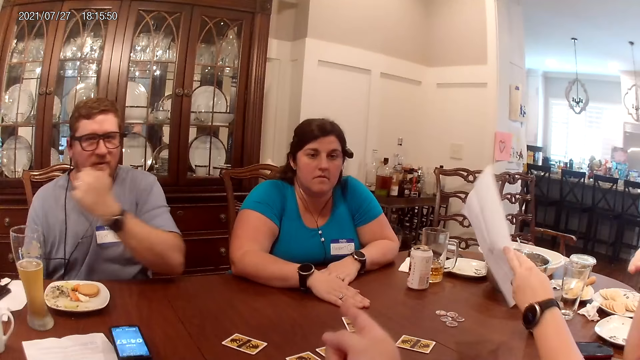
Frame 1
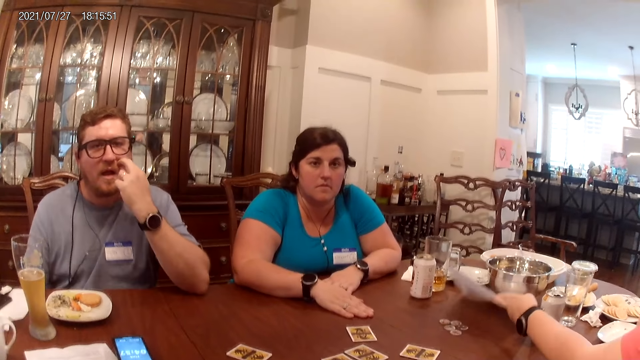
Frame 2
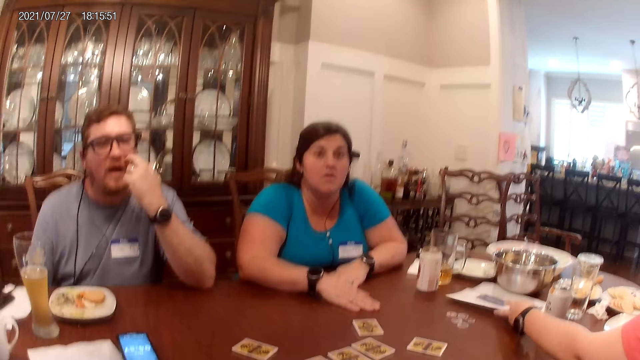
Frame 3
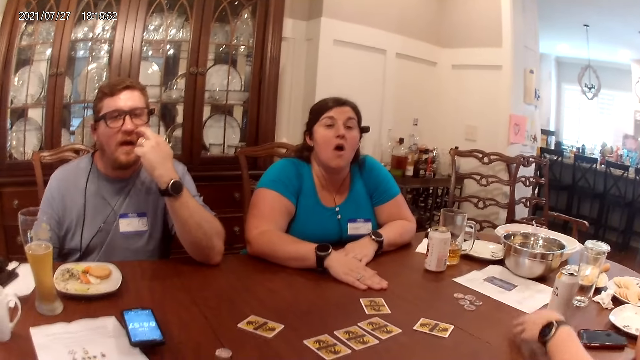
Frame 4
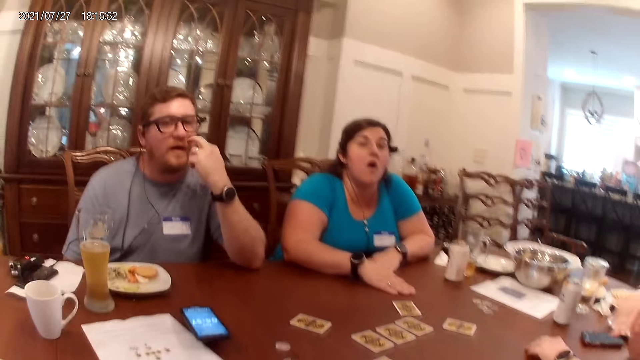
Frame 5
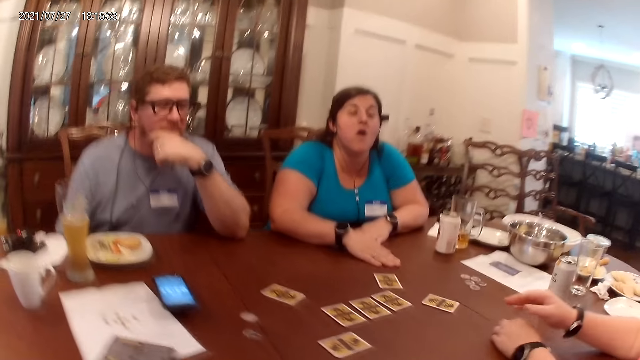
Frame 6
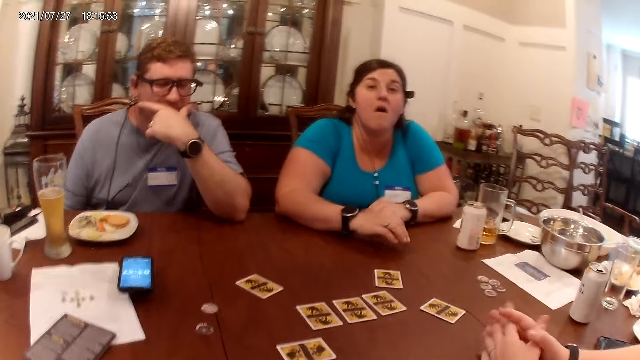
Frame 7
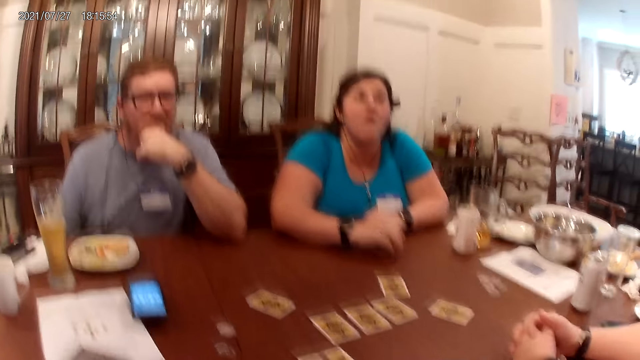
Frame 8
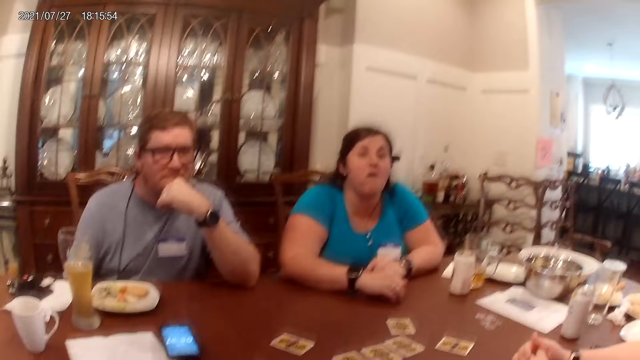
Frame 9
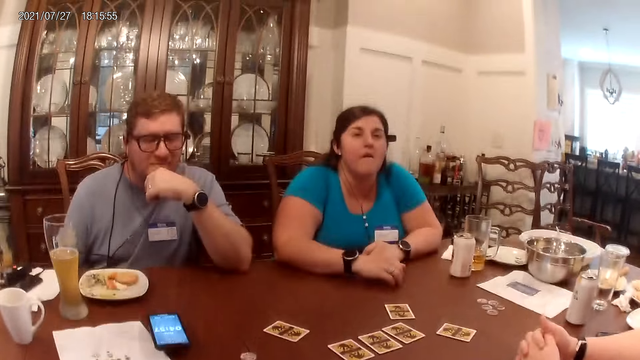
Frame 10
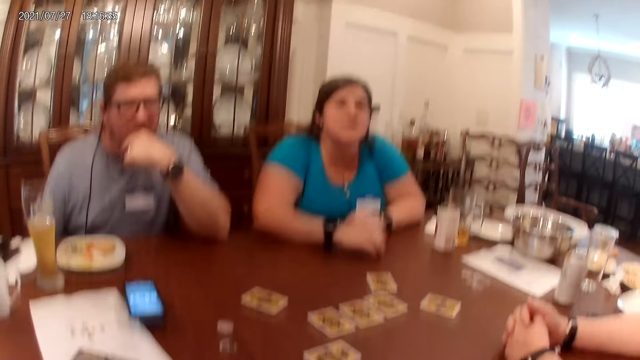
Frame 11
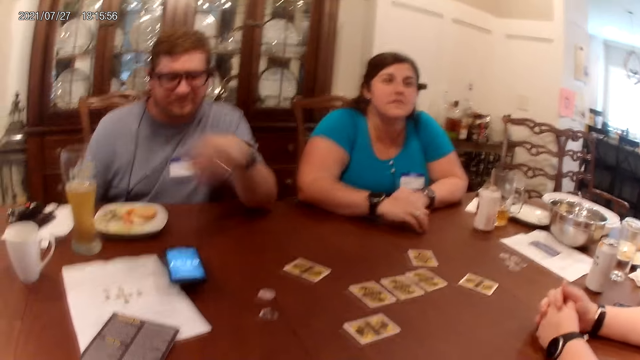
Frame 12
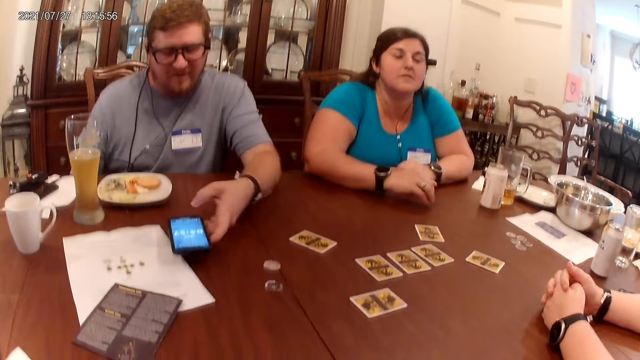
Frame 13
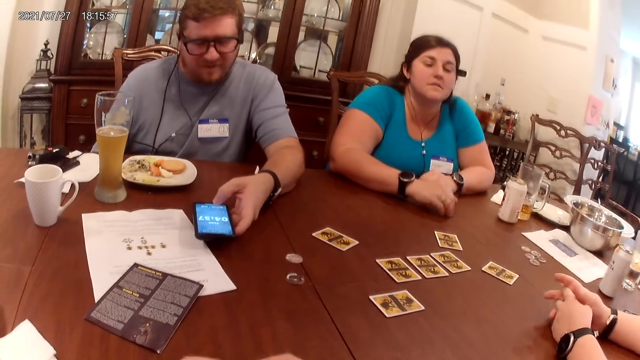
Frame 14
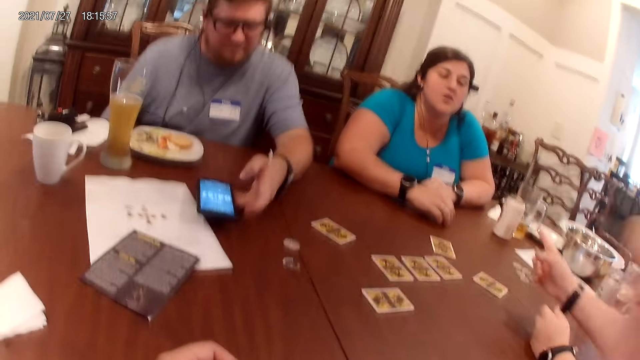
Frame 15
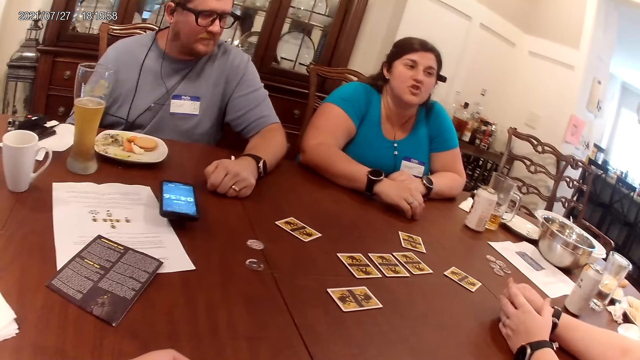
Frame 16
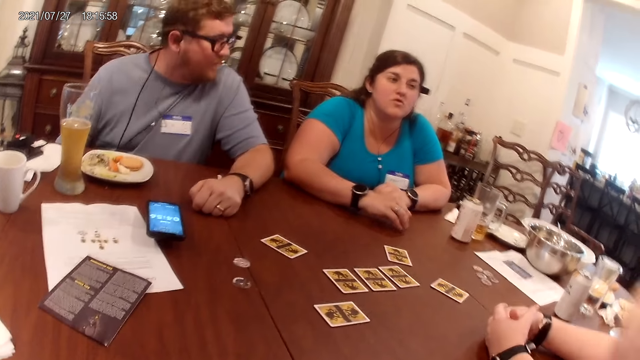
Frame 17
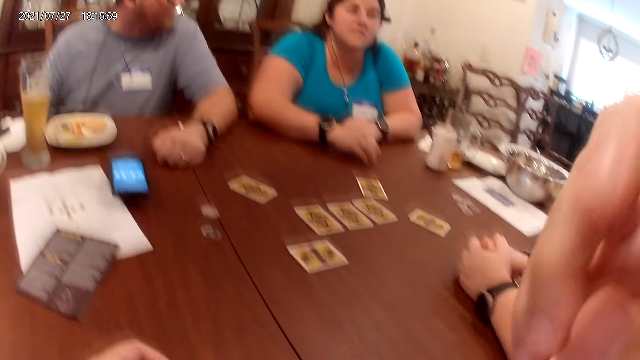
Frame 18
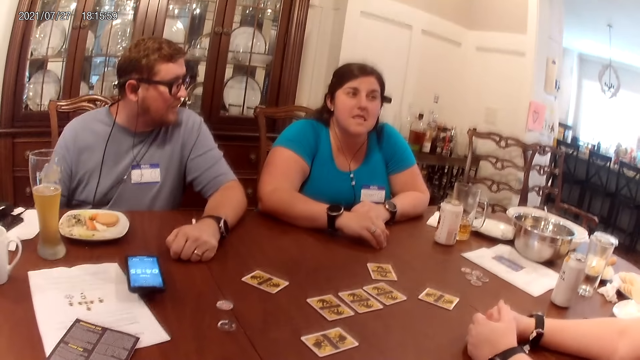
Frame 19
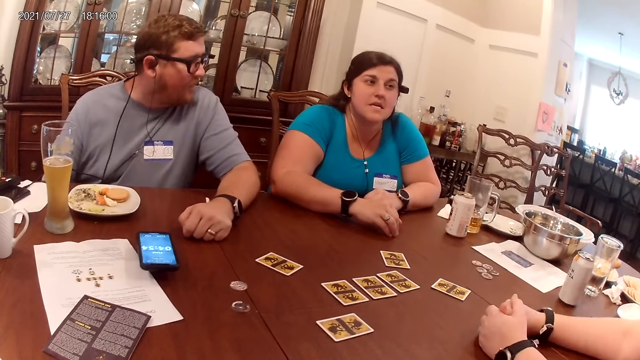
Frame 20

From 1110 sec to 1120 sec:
A woman talks to another woman. A man operates the phone on the table with his left hand. The other woman talks to the first woman.

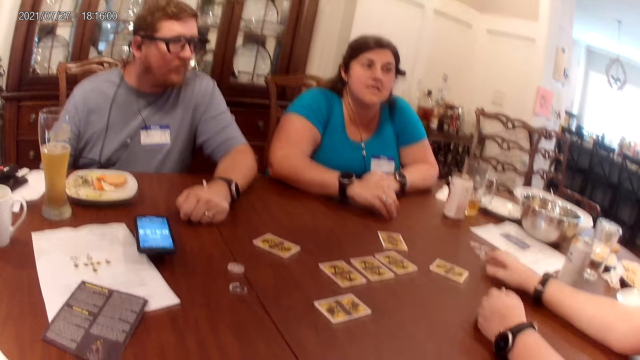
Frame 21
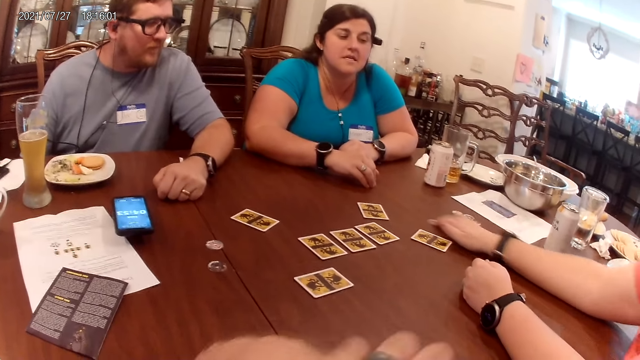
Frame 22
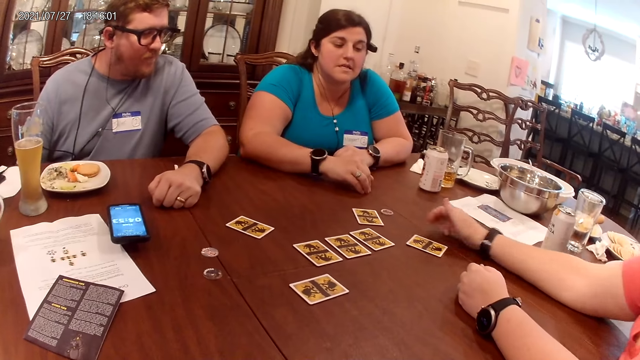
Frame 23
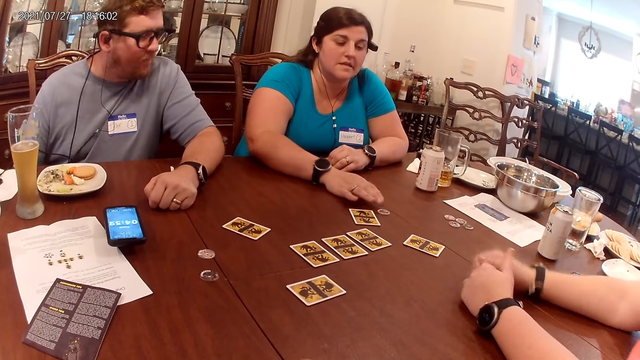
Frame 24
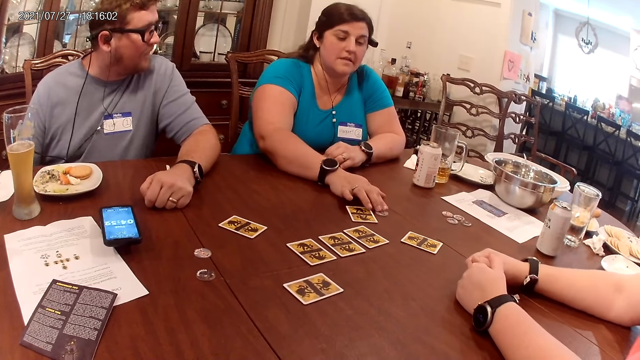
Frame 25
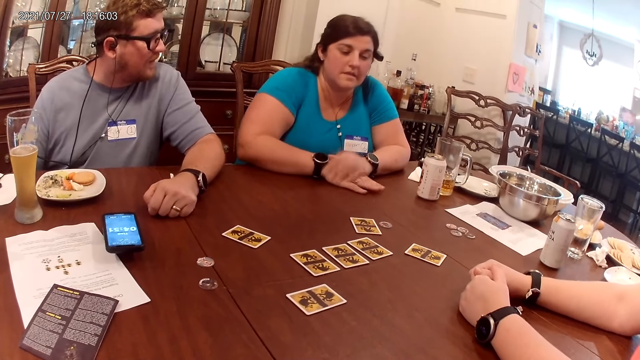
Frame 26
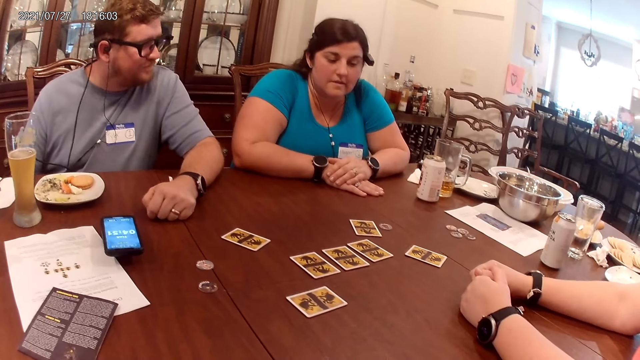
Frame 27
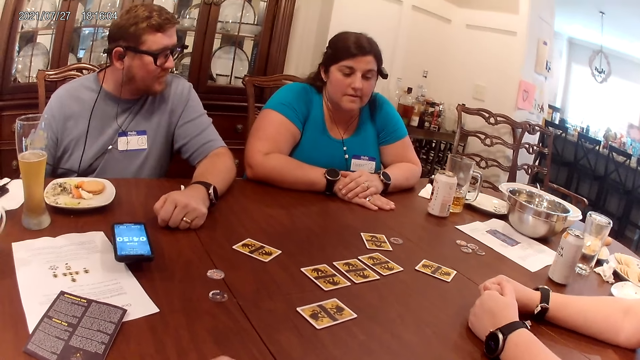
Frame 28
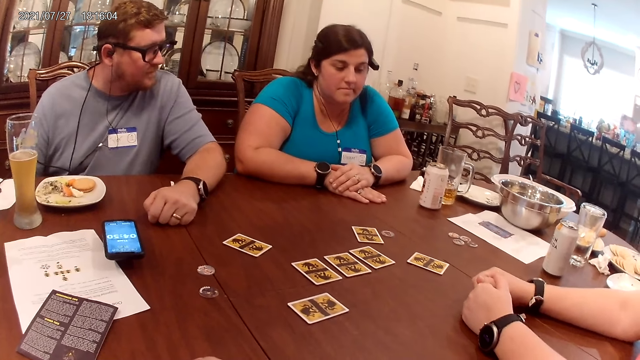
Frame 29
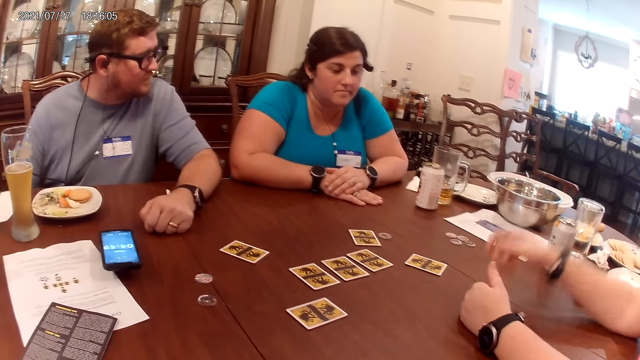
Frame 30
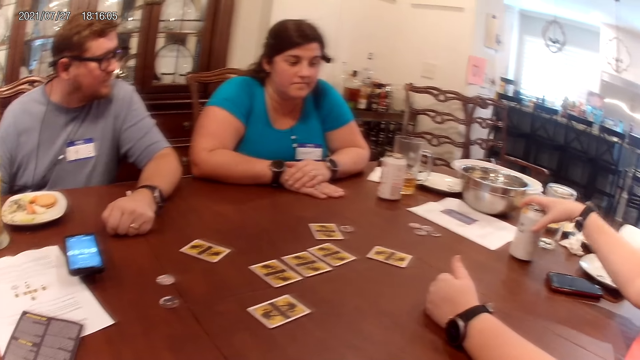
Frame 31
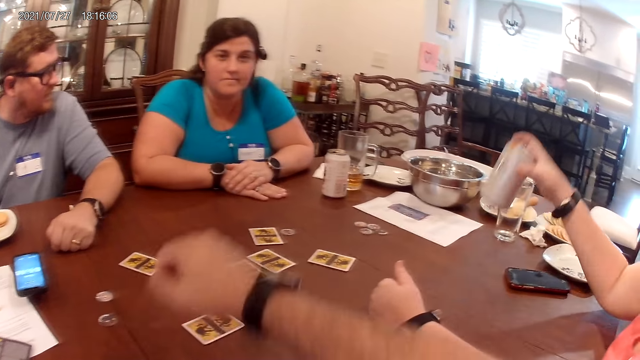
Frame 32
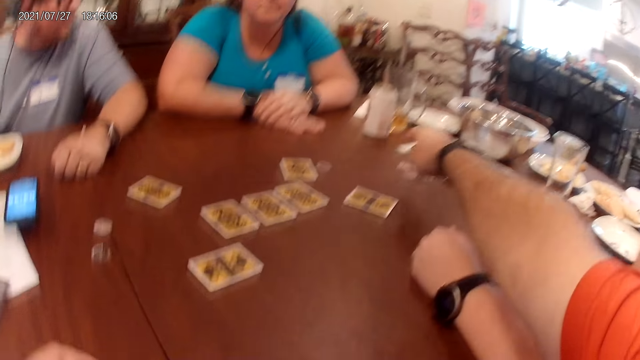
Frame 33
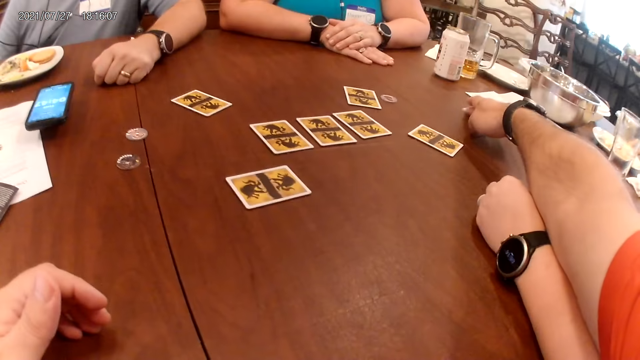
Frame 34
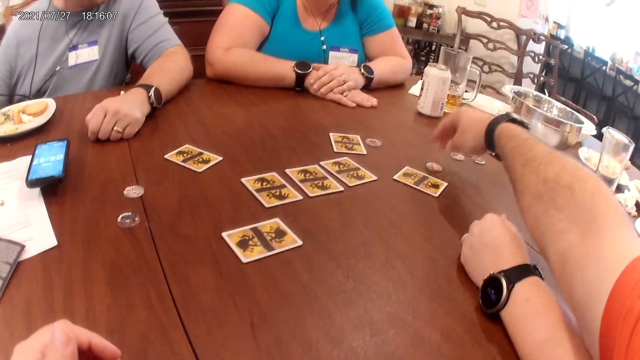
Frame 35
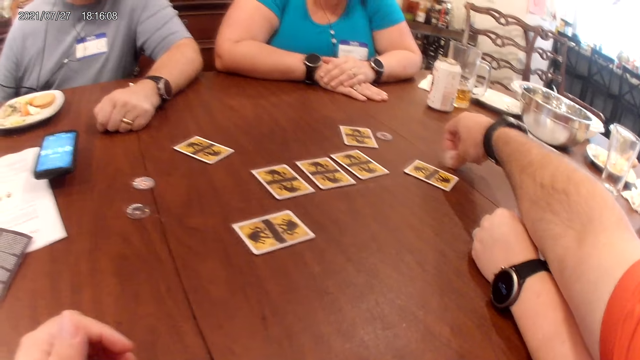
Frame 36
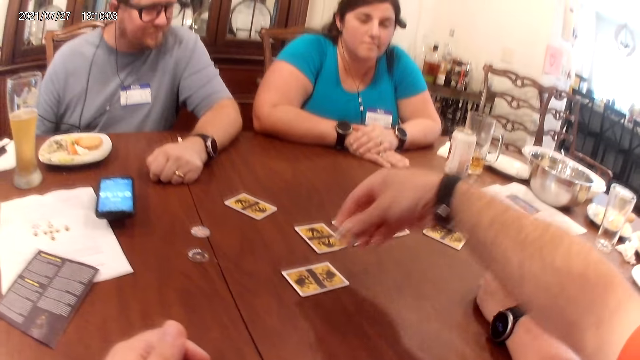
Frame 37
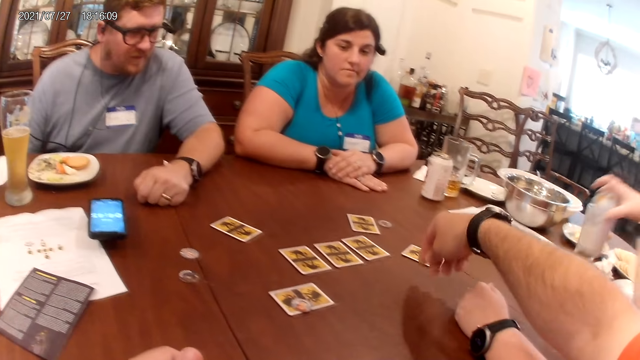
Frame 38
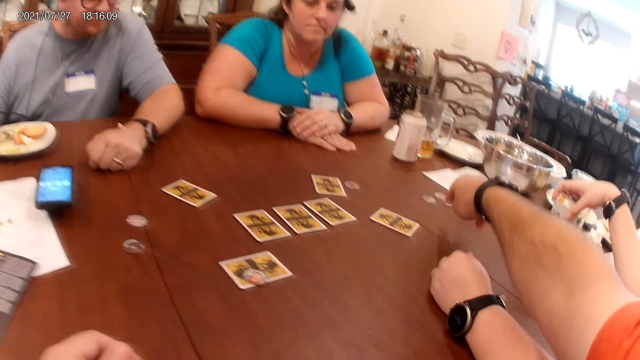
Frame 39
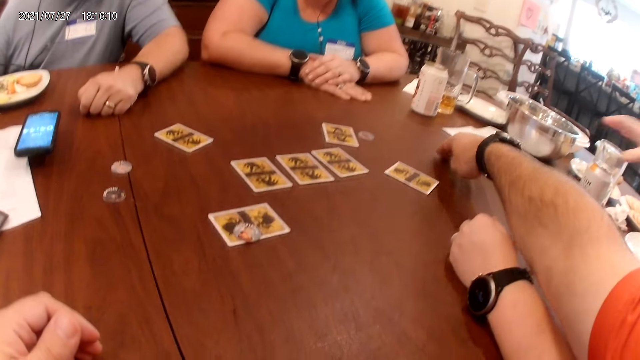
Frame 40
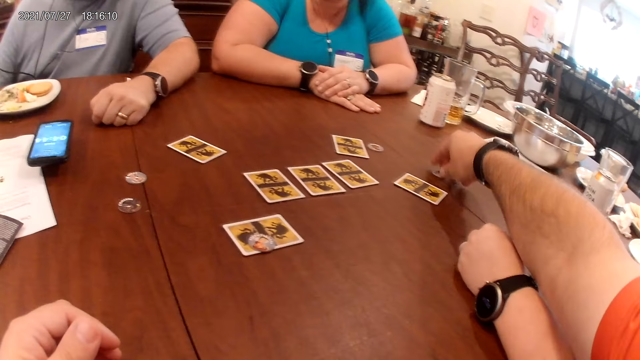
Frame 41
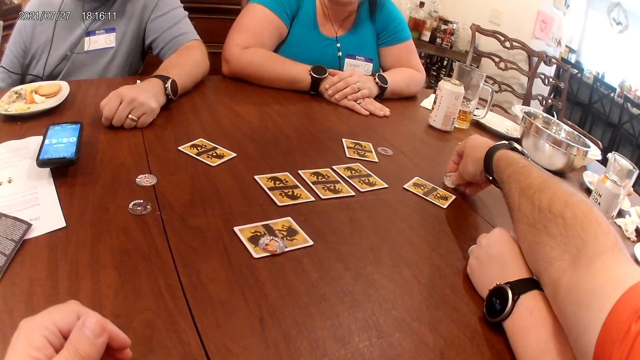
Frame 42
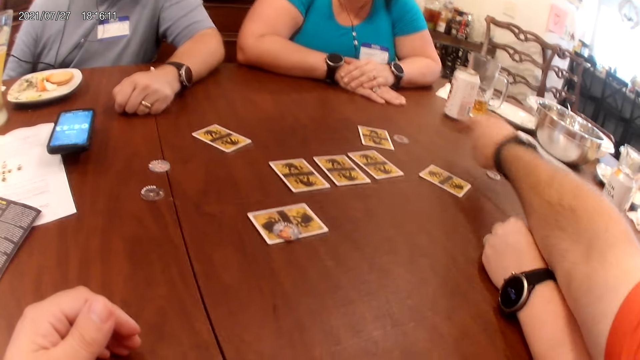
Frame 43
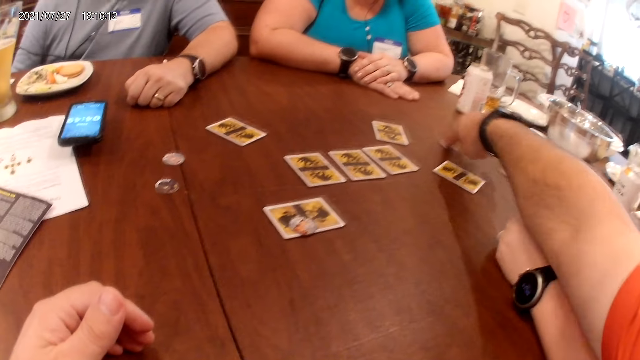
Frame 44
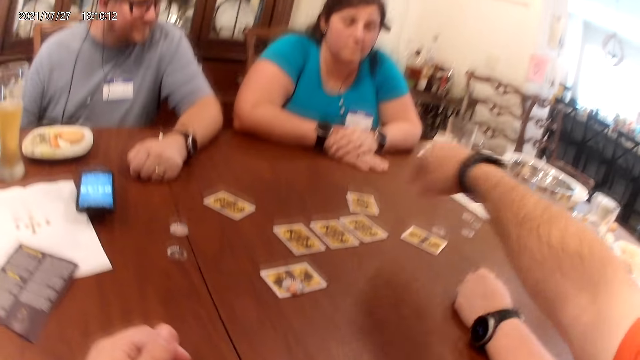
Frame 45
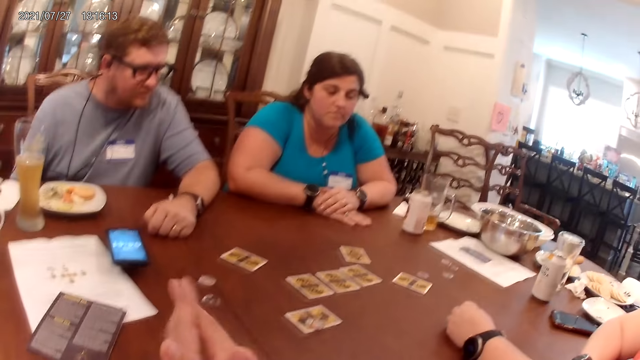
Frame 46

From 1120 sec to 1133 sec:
A woman slides a token on the table with her right hand. Another woman adjusts the token on the table with her right hand. The first woman picks up a can of beer from the table with her right hand. The camera wearer moves tokens on the table. He picks up a token from the table with his right hand. He places the token on a card on the table with his right hand. The first woman places the can of beer on the table with her right hand. The camera wearer adjusts tokens on the table with his right hand.
